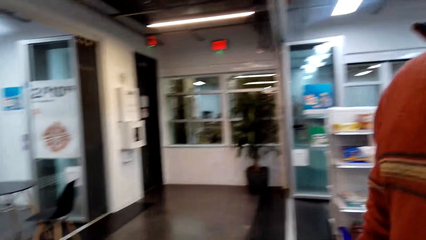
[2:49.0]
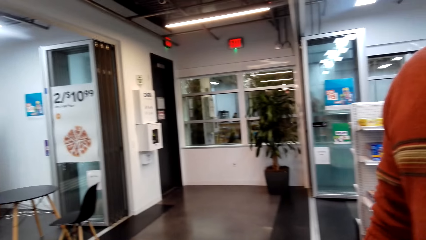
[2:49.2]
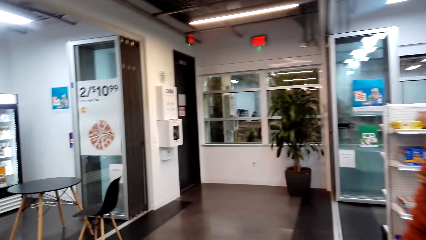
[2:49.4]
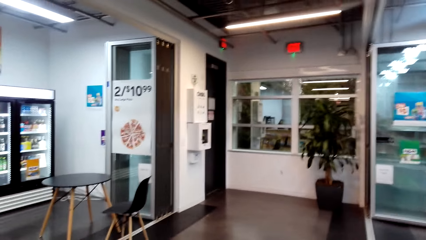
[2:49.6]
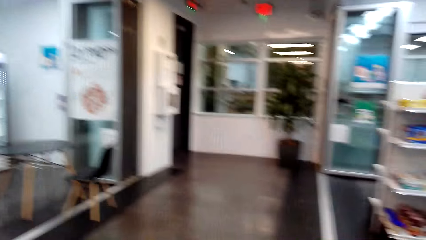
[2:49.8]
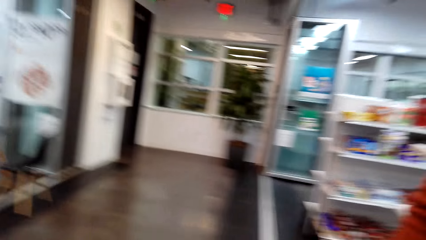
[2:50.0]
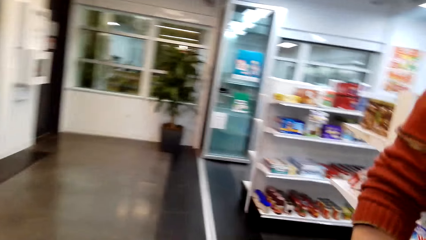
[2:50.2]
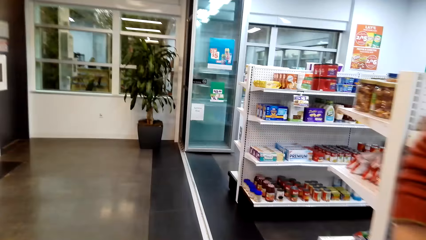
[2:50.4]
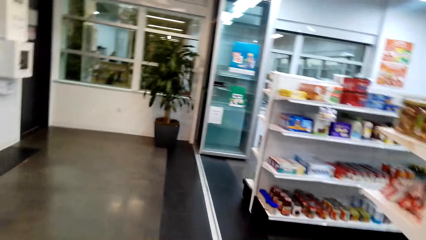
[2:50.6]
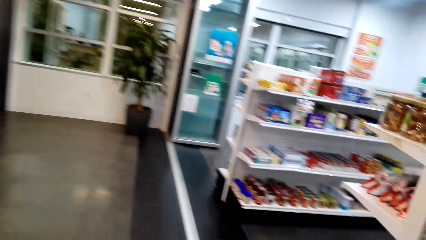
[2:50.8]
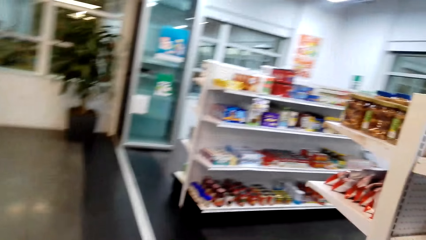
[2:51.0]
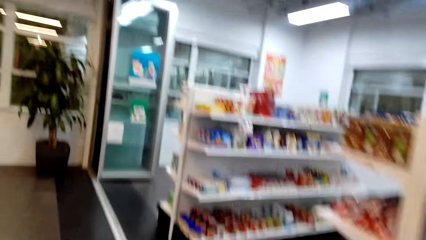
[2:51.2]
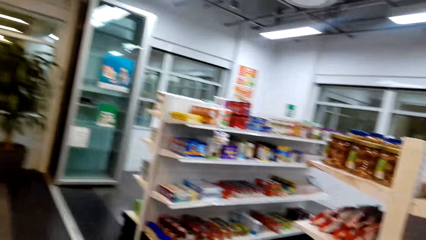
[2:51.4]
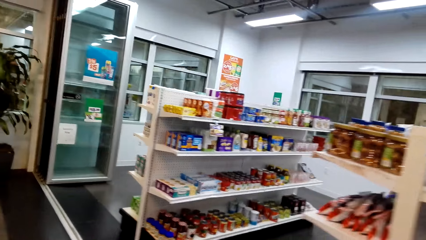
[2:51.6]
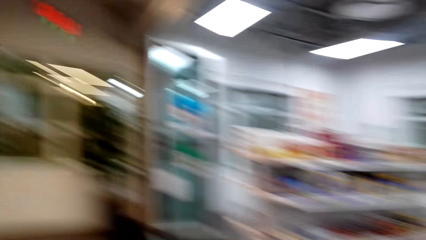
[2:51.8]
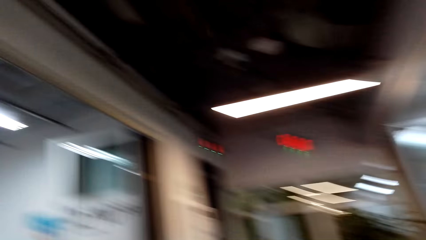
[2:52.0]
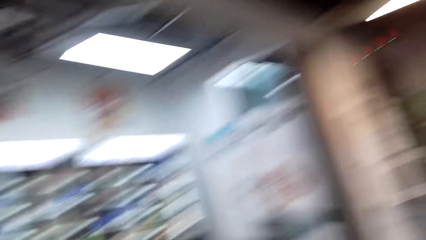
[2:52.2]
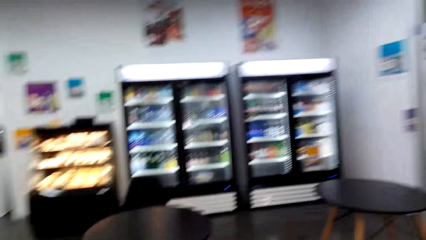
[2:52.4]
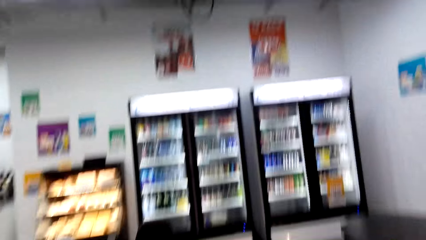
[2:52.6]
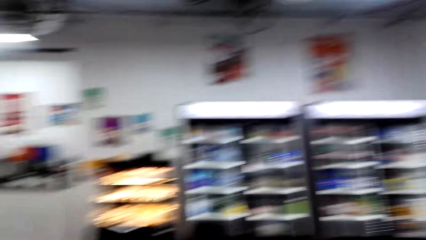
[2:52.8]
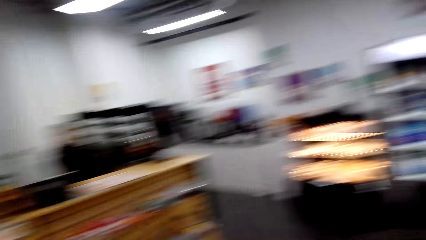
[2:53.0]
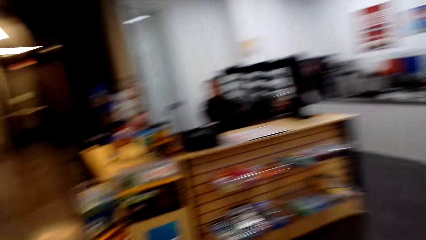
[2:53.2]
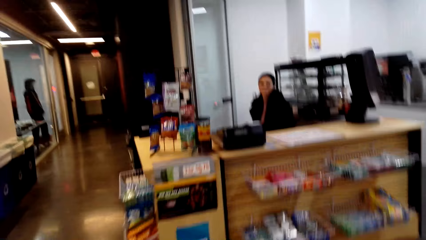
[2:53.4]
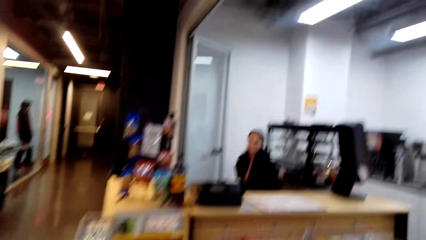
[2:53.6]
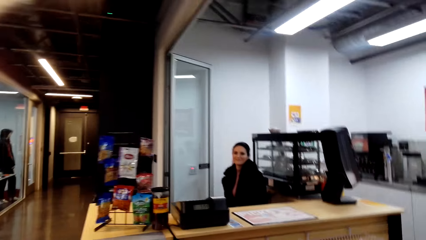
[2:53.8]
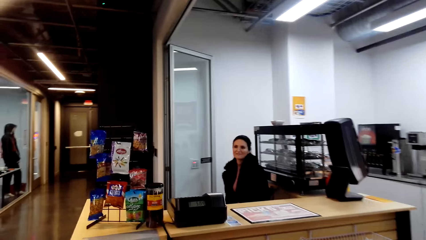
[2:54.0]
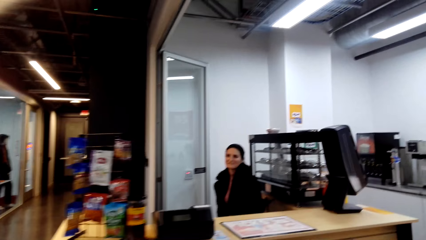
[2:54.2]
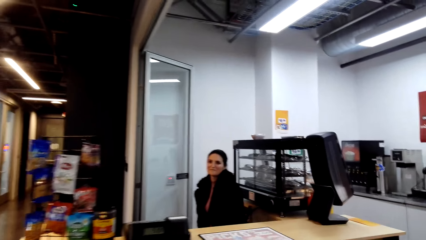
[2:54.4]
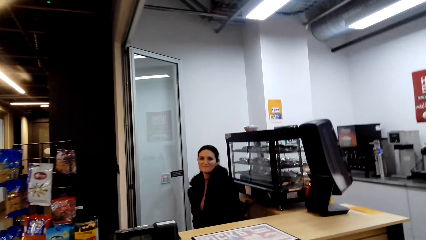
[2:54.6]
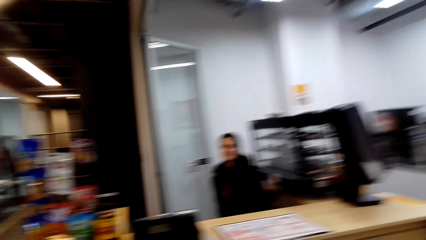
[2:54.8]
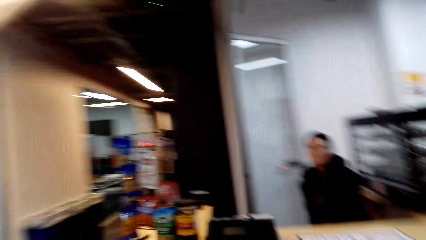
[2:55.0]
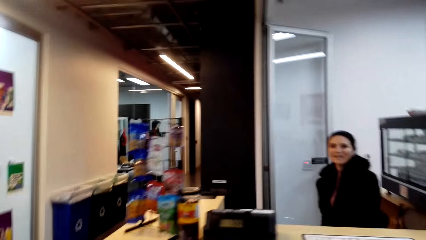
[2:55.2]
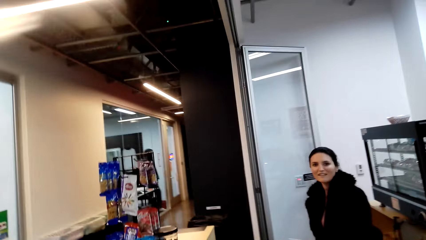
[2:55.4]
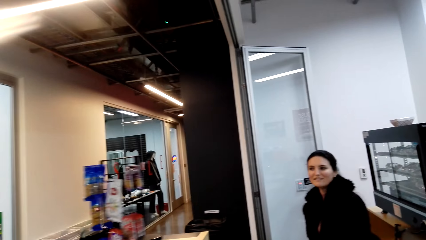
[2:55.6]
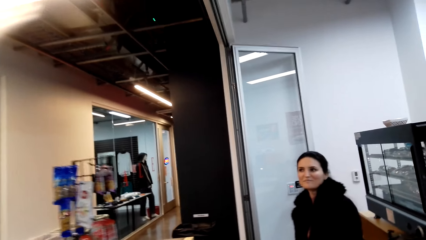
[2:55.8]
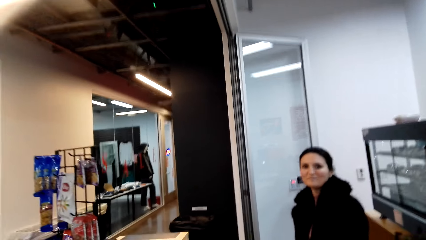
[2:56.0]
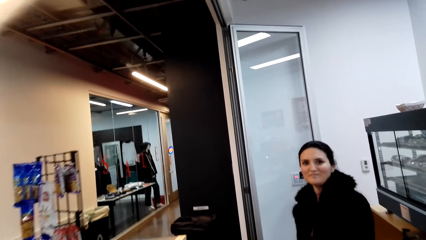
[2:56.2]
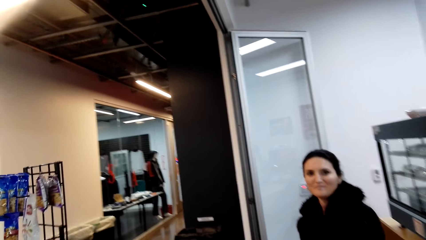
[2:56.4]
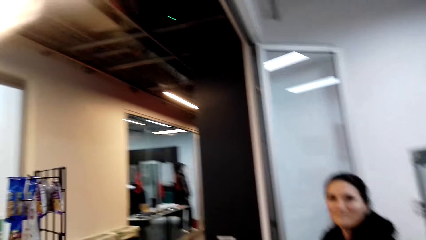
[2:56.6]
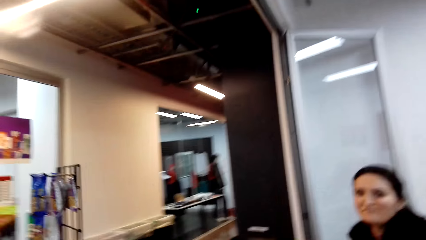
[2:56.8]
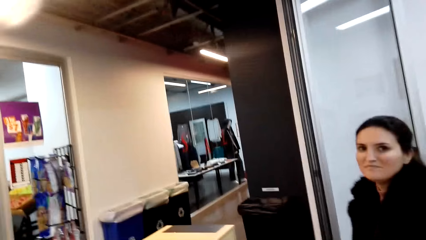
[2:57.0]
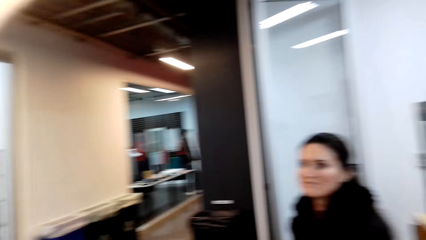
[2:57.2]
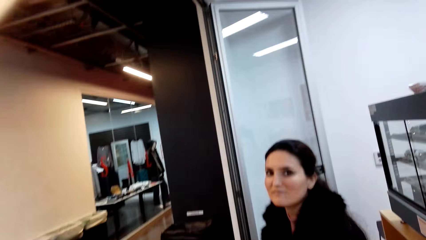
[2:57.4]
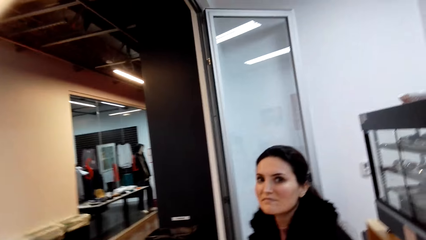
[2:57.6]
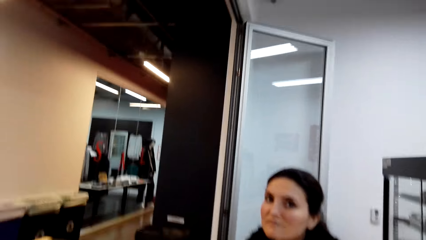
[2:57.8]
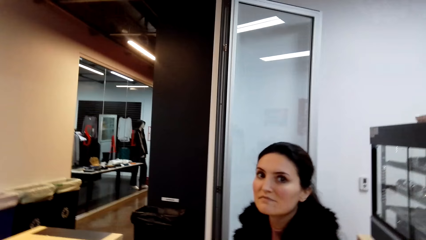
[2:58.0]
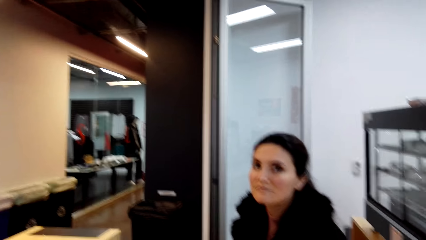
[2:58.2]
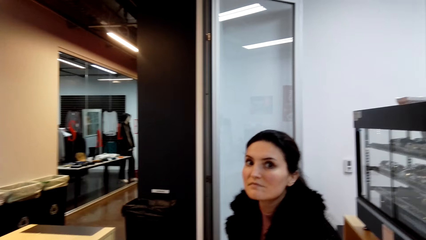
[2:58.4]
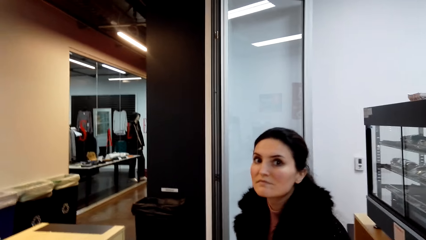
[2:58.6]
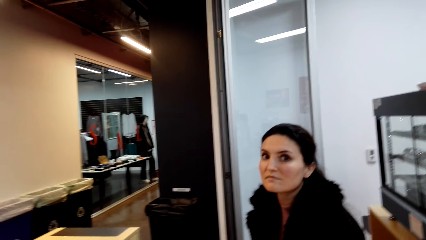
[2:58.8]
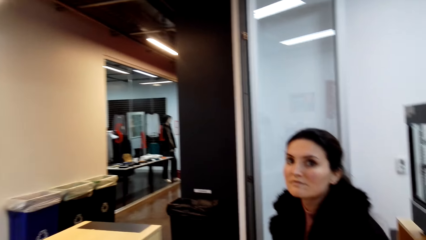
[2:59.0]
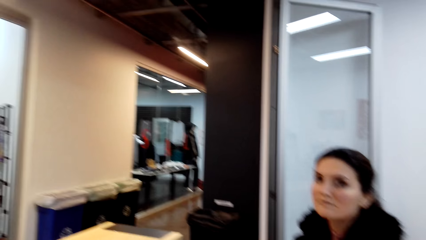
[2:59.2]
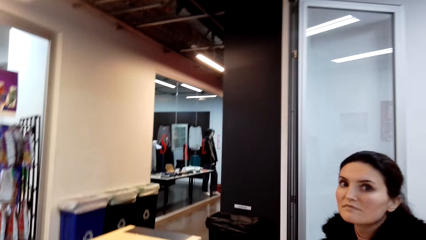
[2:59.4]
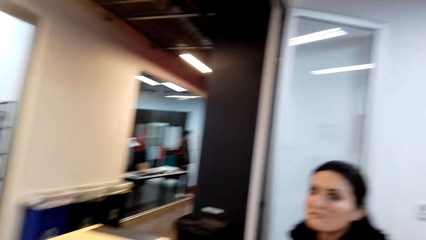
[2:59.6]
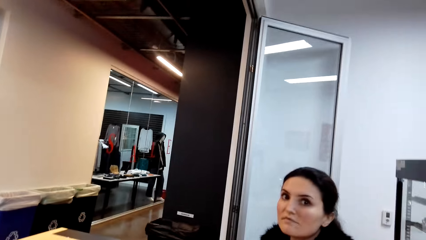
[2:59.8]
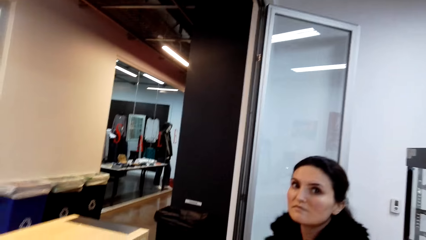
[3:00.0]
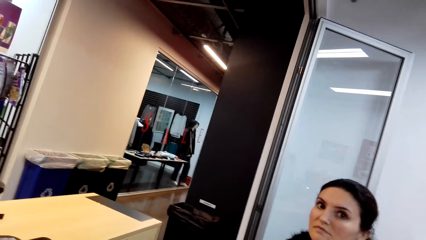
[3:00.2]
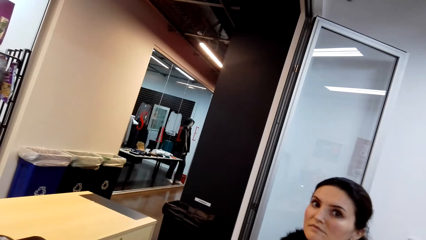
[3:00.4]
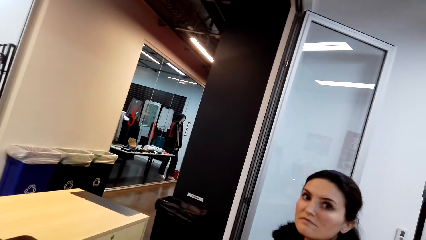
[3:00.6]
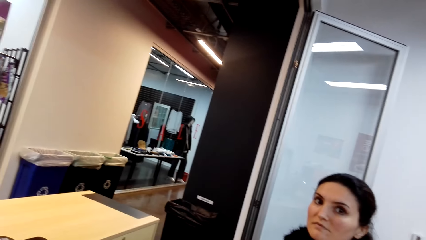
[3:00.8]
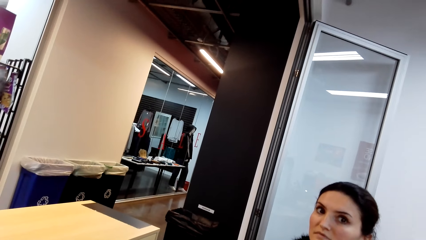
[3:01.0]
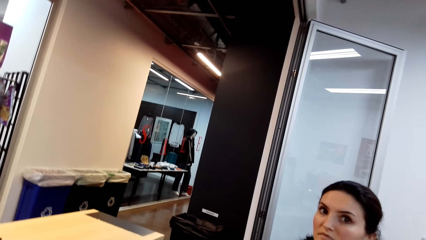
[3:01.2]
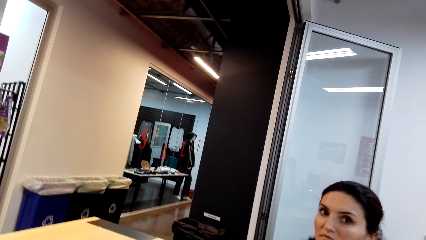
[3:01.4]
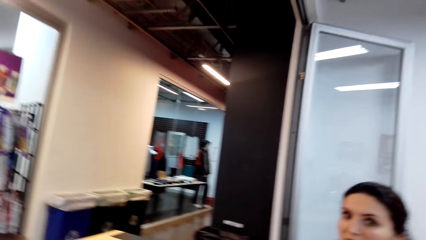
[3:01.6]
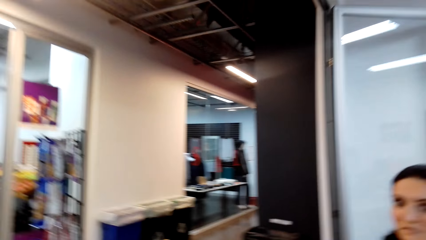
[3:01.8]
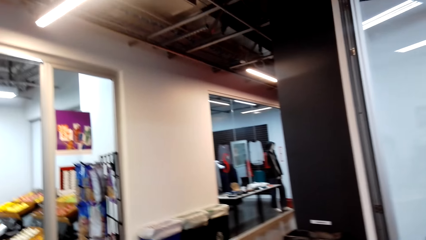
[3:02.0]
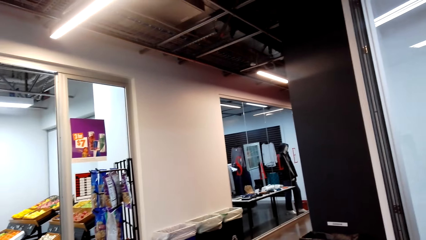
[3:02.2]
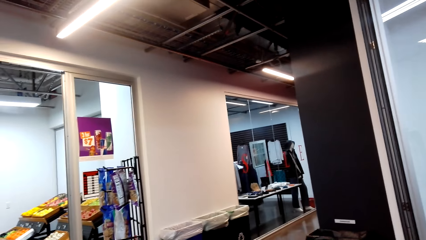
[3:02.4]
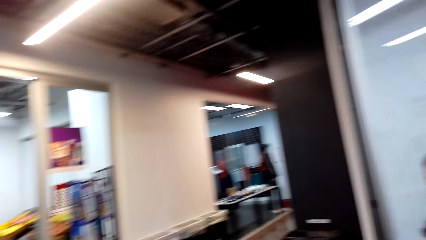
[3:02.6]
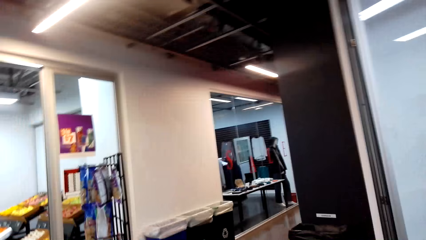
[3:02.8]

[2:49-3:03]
The camera wearer looks around the store. They walk towards the counter. They enquire about their friends from the cashier at the store. They talk with the cashier.

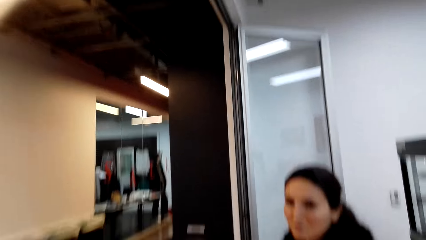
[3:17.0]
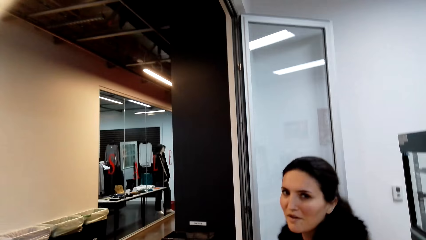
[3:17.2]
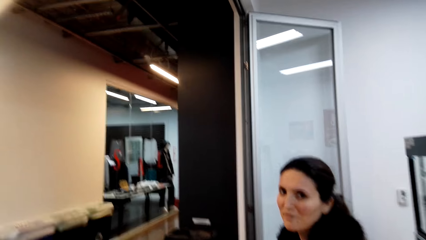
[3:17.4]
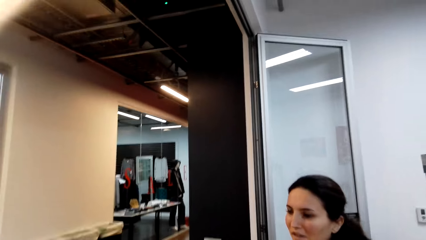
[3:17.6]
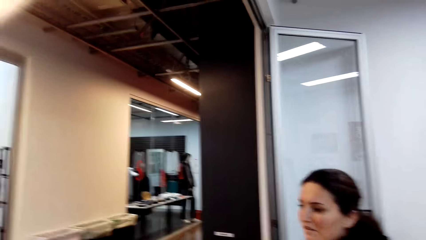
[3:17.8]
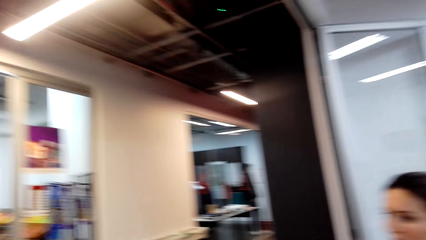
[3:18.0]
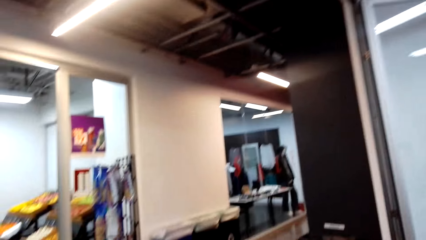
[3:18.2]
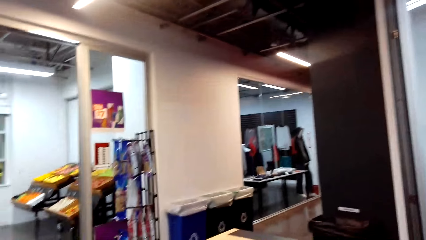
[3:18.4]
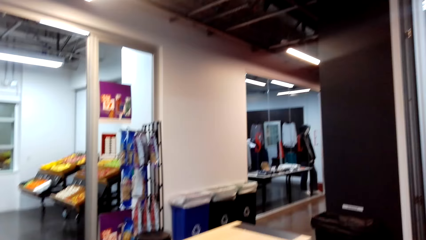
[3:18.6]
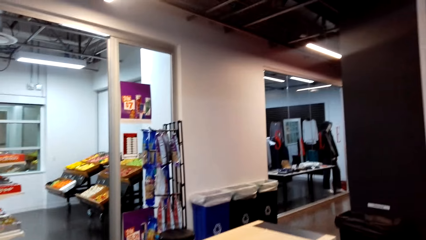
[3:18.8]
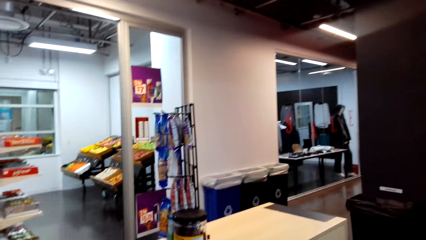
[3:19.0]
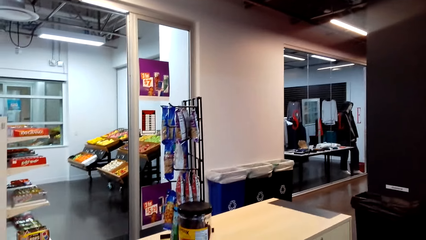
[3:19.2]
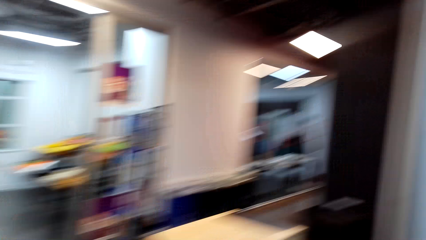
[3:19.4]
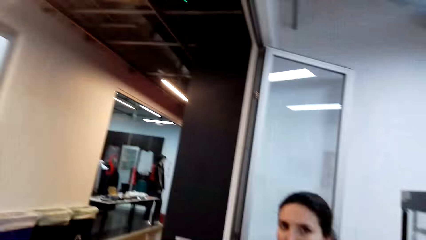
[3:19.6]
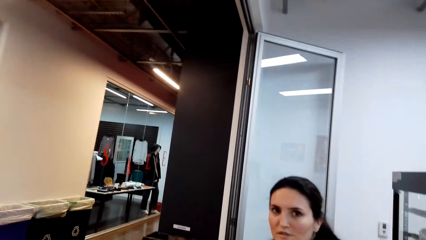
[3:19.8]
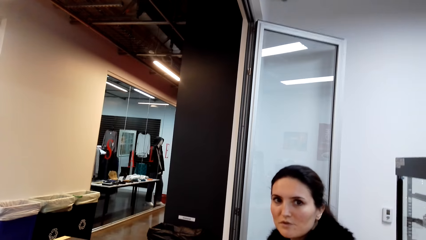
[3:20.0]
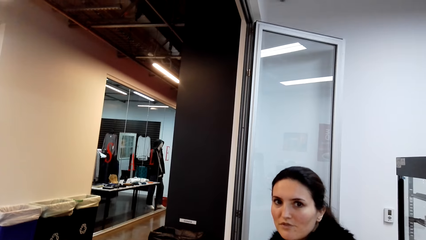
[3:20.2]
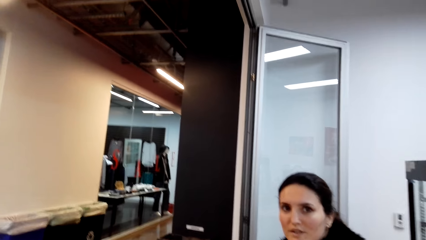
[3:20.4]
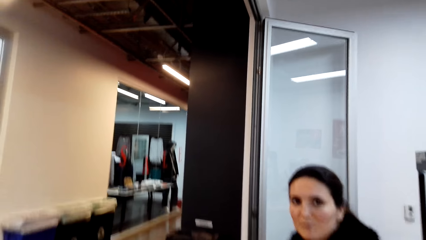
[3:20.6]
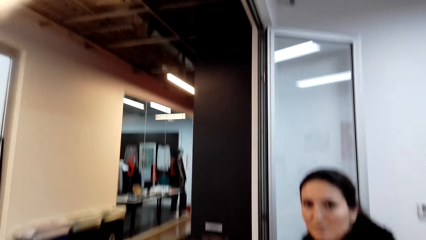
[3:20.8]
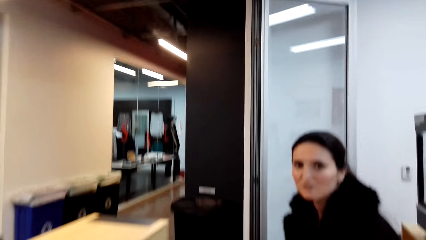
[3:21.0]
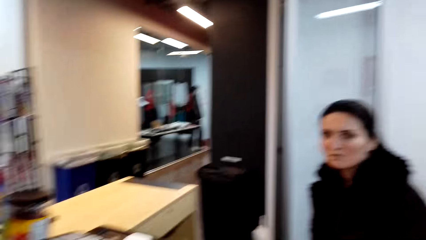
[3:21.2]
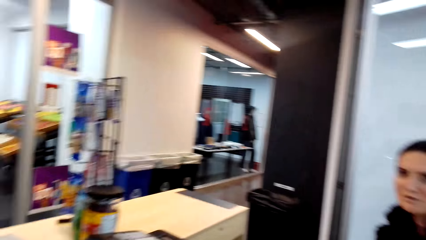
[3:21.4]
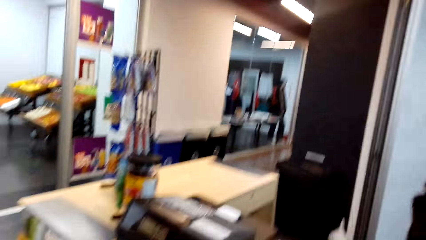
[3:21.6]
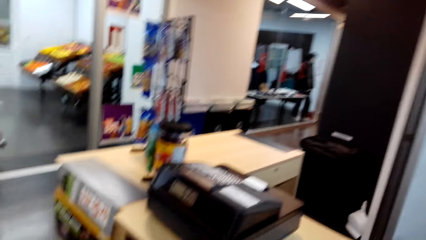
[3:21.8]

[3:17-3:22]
The camera wearer looks to the side.
